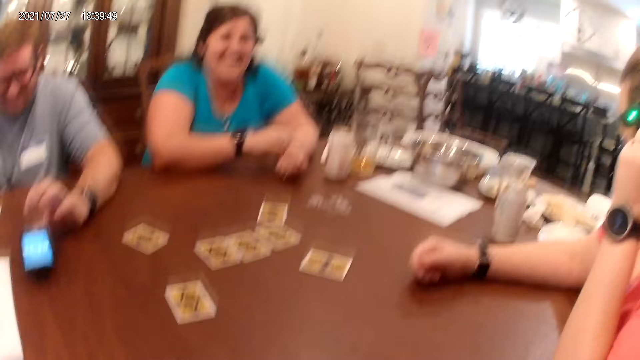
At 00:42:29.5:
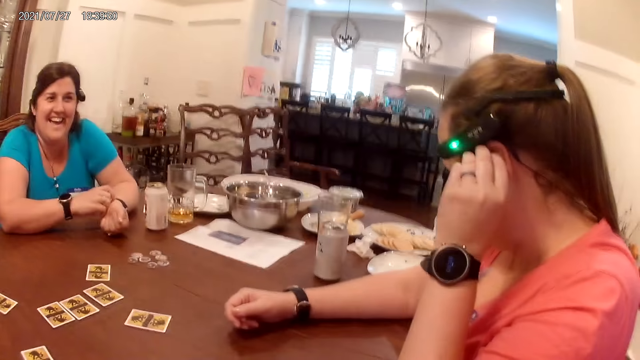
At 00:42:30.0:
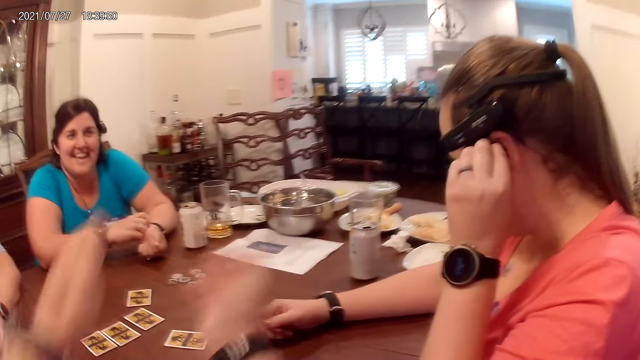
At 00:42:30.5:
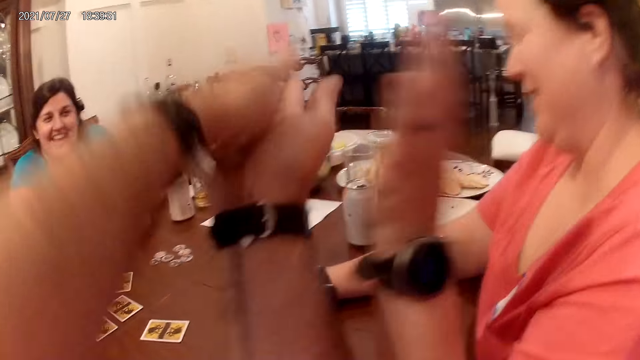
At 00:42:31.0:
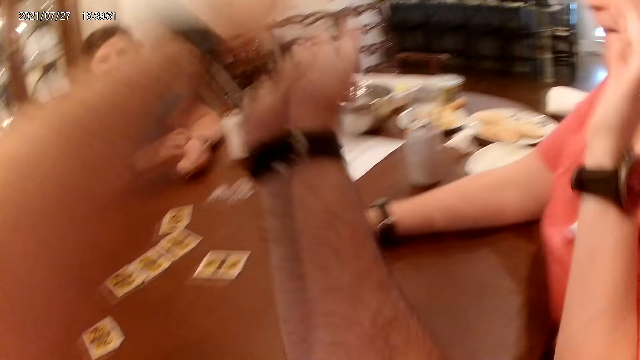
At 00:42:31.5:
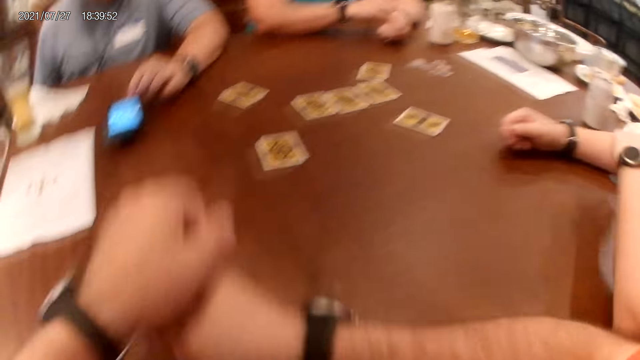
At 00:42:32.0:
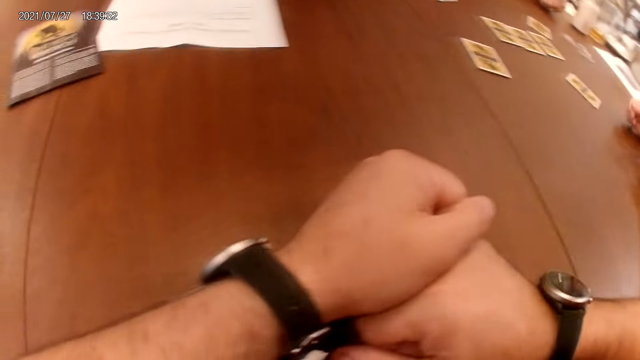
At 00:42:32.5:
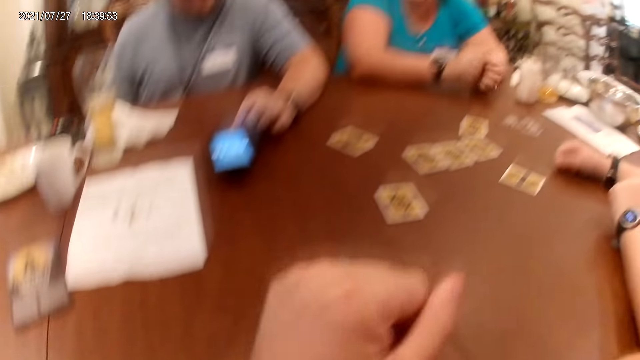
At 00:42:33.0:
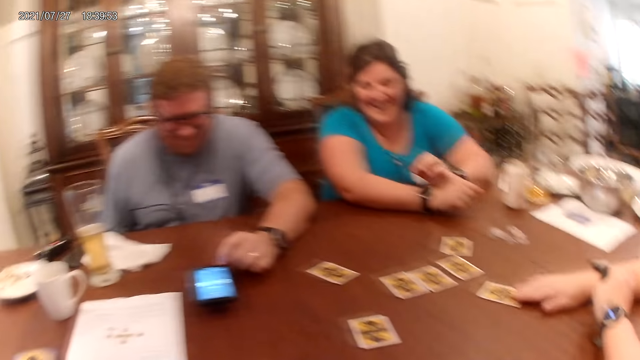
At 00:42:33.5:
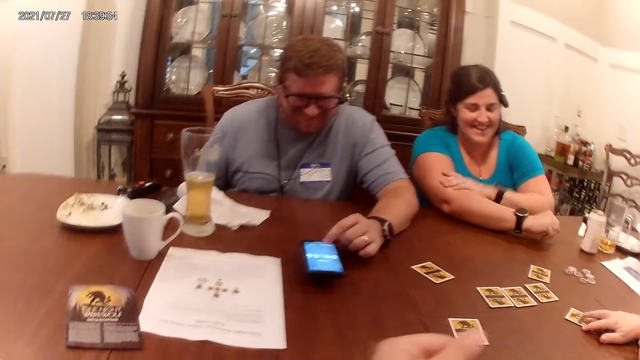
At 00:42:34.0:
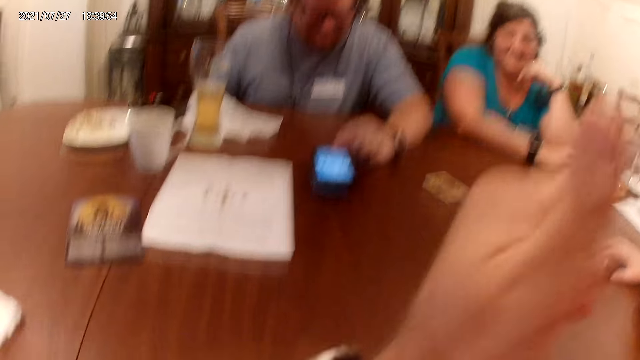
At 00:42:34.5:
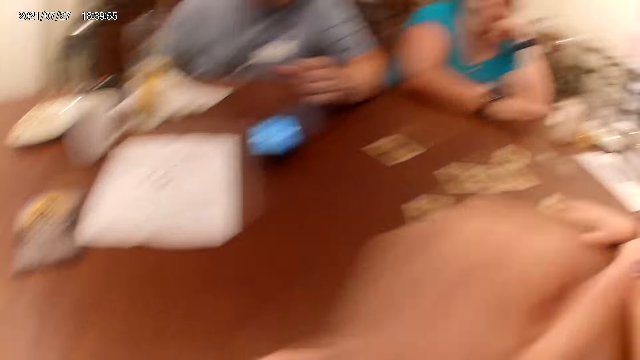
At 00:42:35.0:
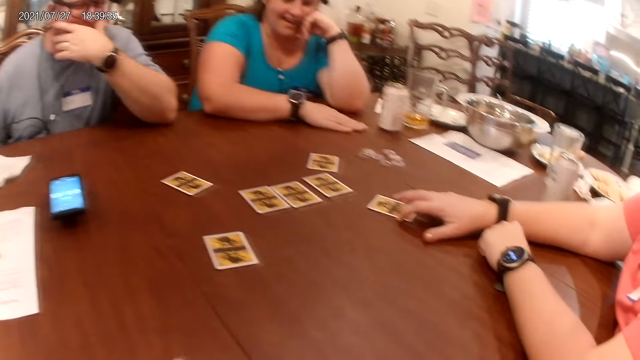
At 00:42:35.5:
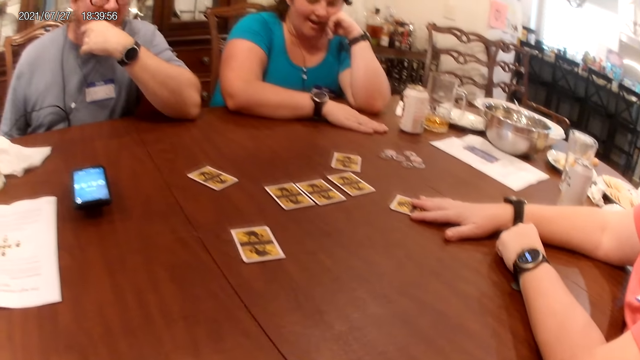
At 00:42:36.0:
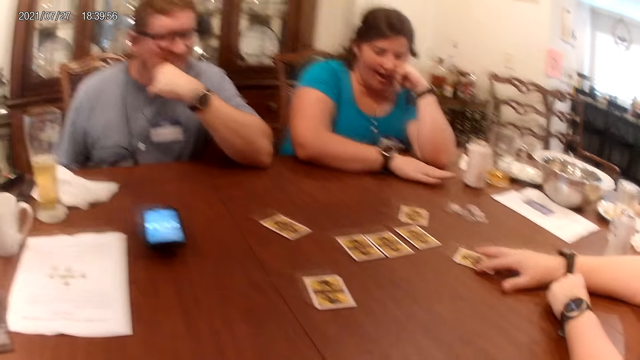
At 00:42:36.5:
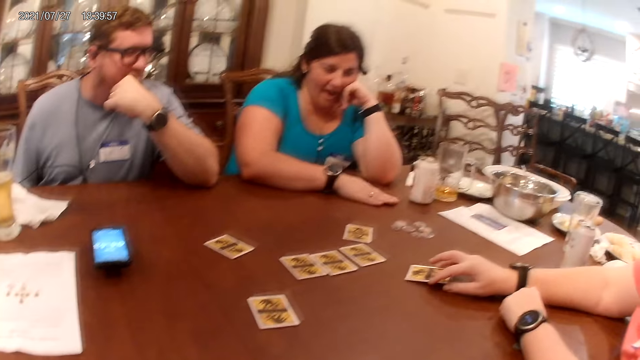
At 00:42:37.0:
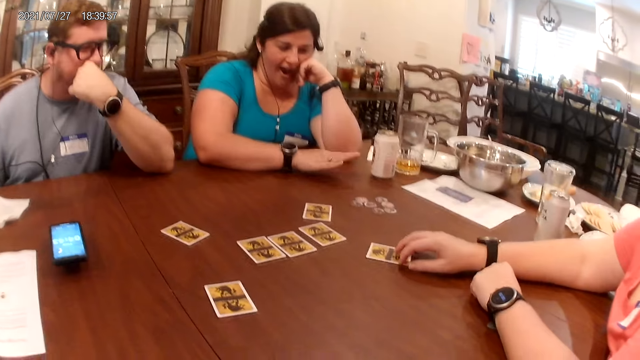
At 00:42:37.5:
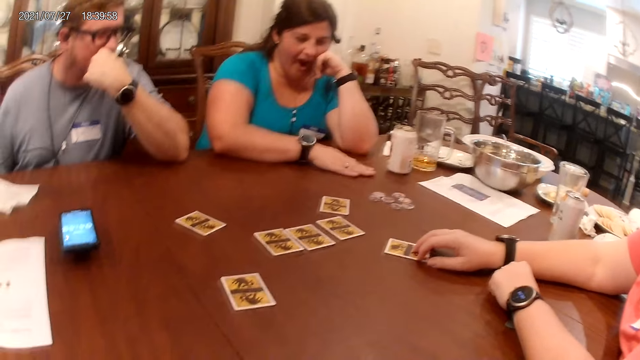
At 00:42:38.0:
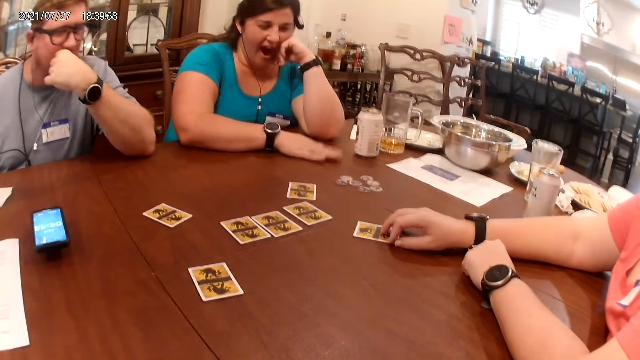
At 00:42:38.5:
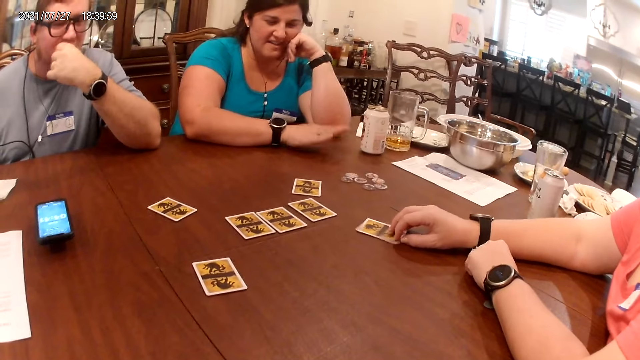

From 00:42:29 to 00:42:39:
The camera wearer claps his hands. A woman touches a card on the table with her right hand. The camera wearer looks around. He interacts with a man, another woman and the first woman.

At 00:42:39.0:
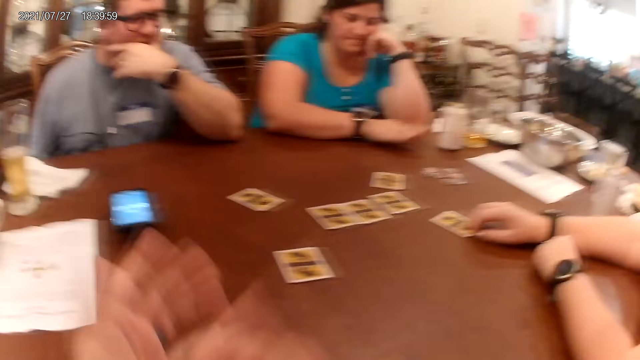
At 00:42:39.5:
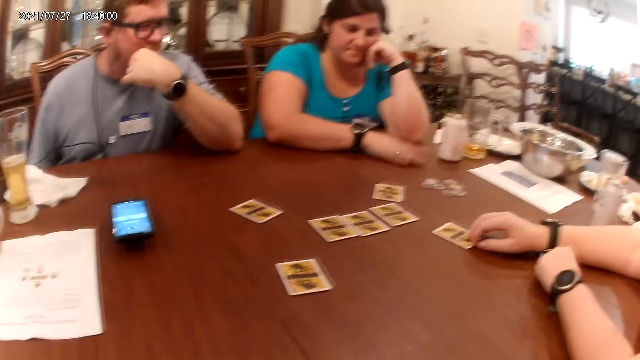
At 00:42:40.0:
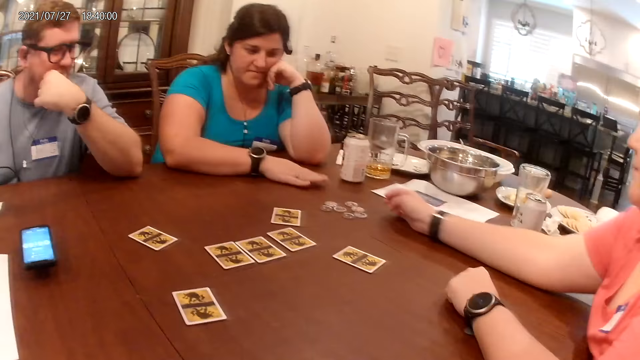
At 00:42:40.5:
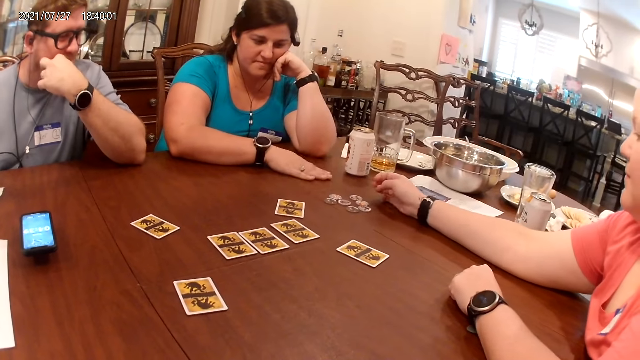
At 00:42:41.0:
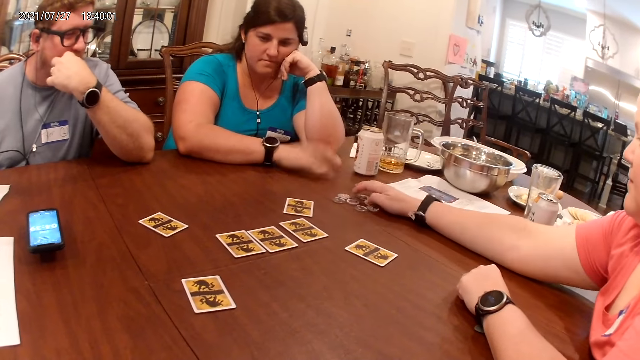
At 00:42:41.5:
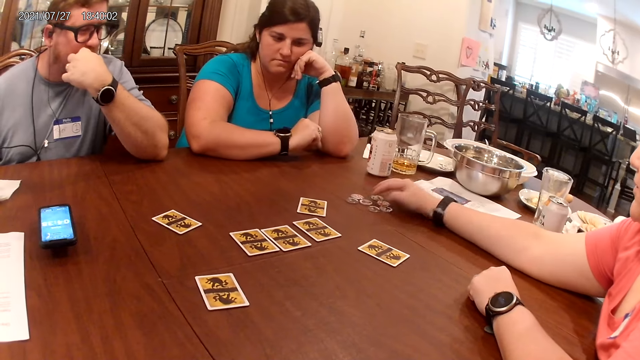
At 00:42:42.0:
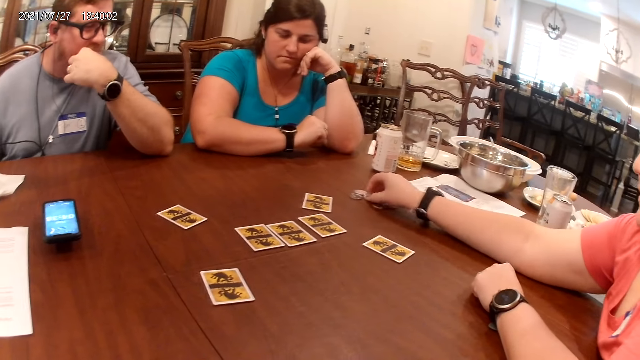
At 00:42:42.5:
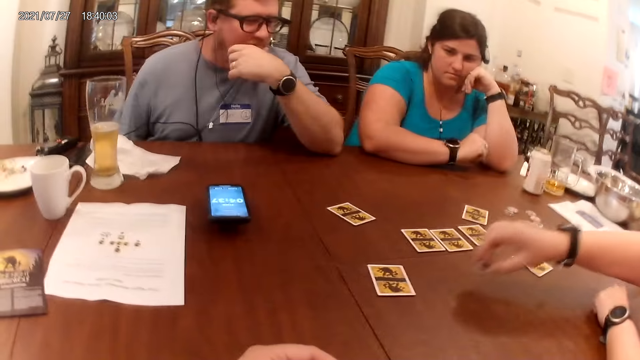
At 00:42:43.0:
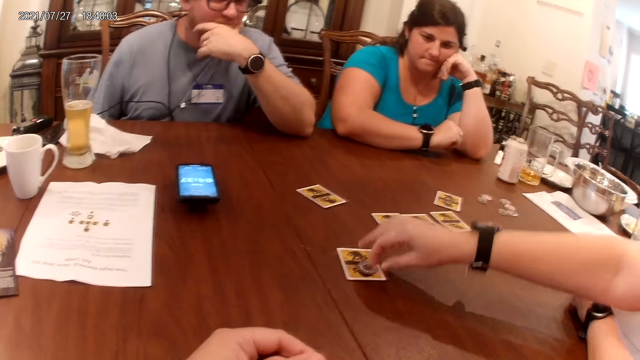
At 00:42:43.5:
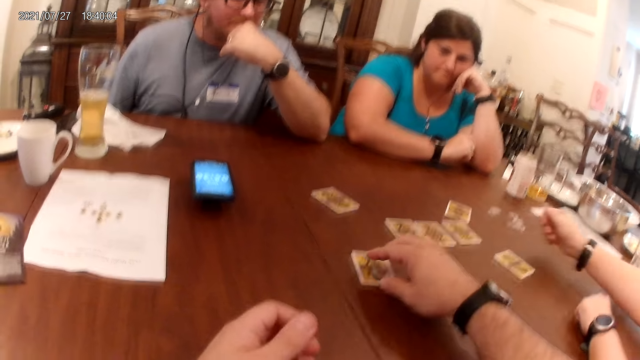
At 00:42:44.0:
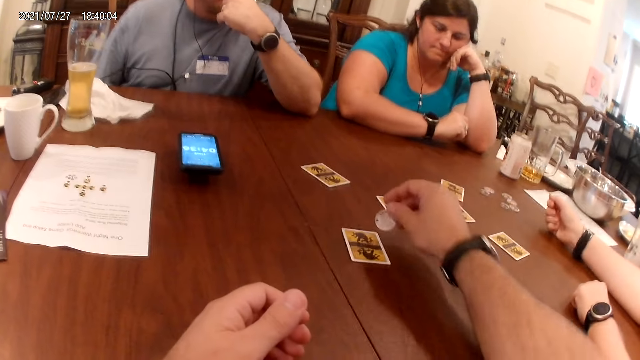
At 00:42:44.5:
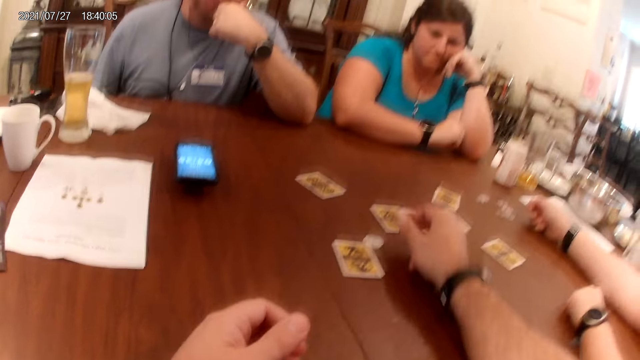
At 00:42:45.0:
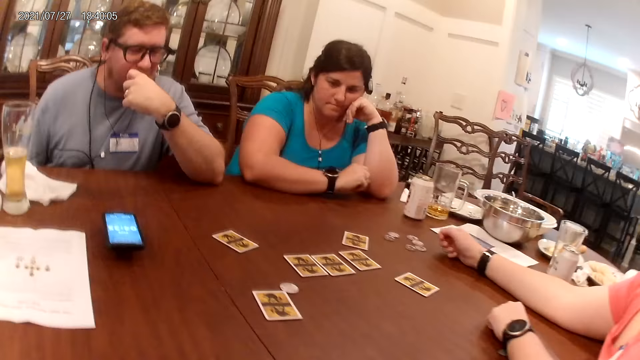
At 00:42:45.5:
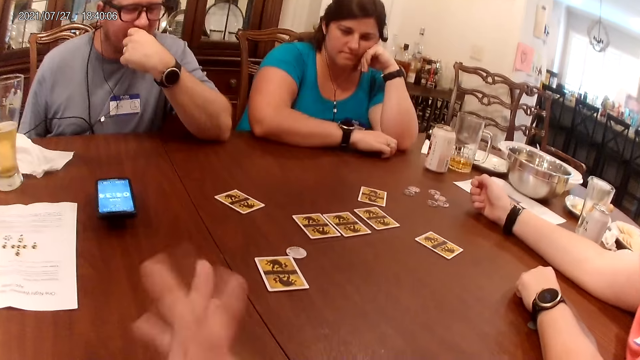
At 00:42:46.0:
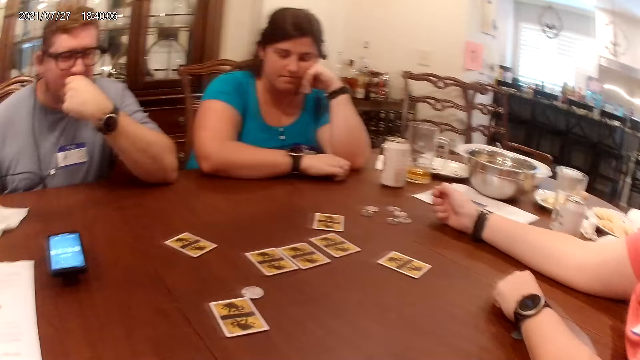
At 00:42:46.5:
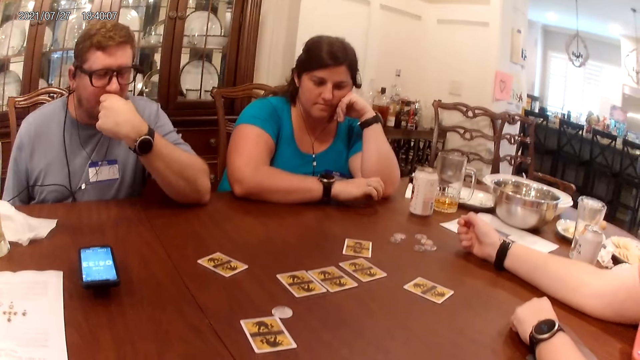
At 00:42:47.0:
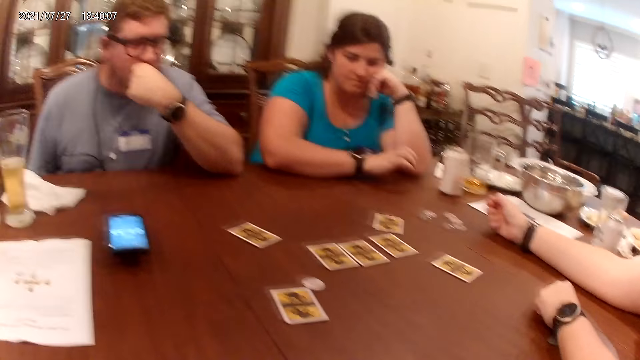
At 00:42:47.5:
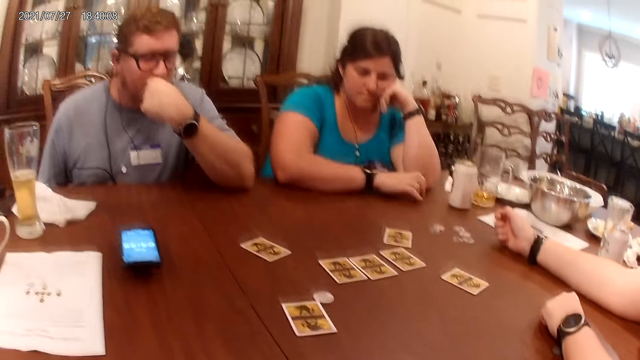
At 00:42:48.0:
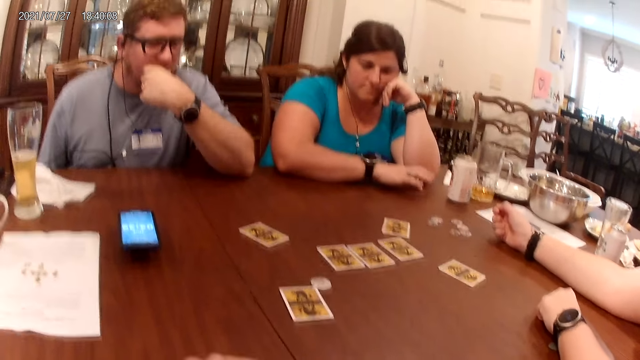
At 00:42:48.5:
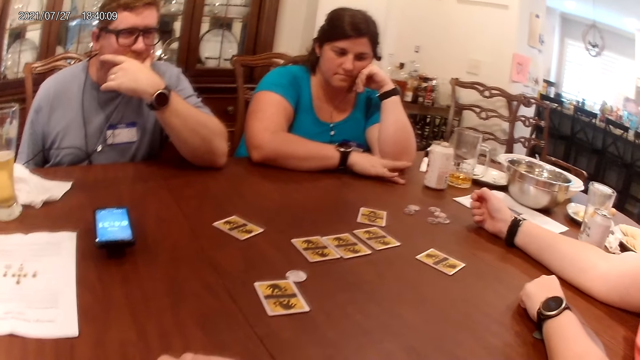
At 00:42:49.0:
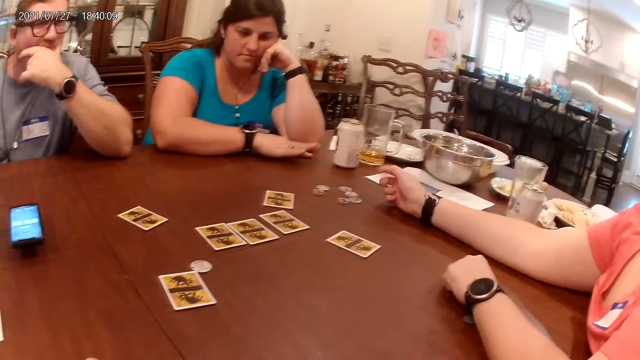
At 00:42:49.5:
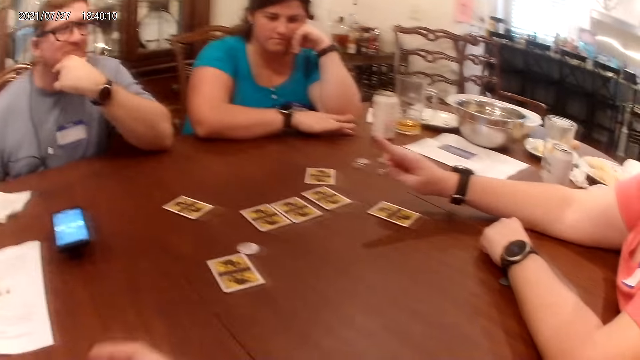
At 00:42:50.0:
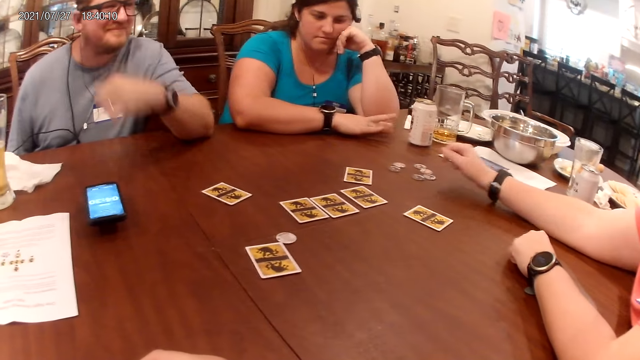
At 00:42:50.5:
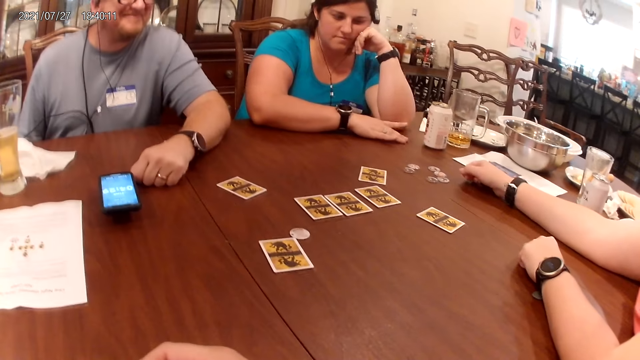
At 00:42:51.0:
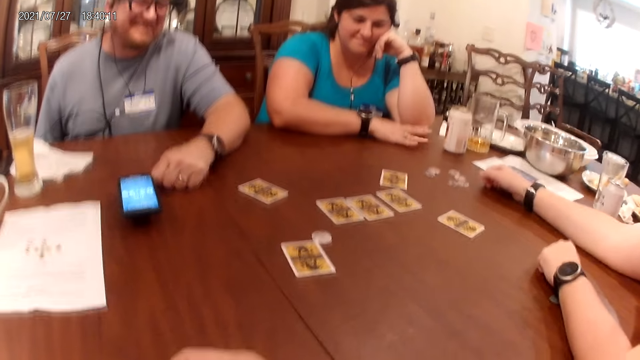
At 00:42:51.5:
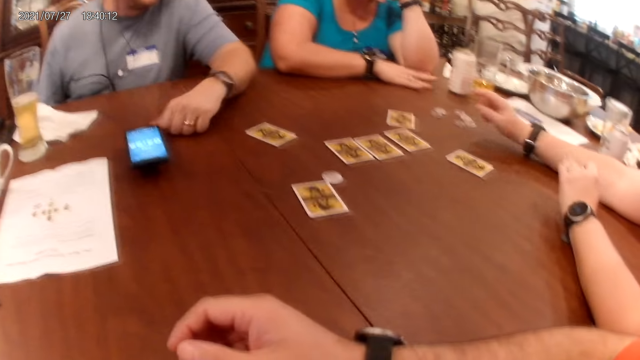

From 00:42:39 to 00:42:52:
A woman moves a chip on the table to the card on the table with her right hand. The camera wearer moves the chip on the table with his right hand. He turns the coin. He looks around. A man touches the table with his left hand.
